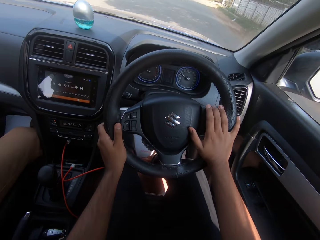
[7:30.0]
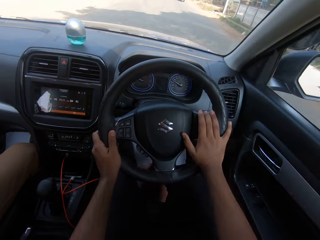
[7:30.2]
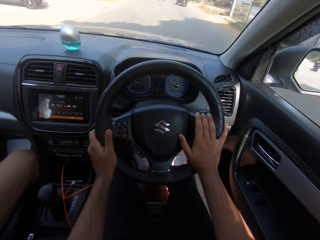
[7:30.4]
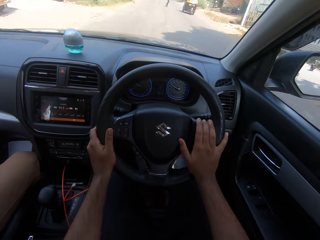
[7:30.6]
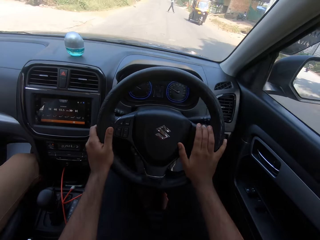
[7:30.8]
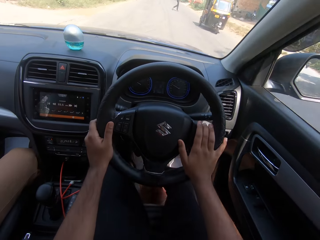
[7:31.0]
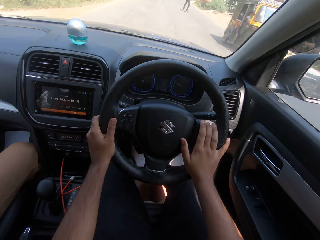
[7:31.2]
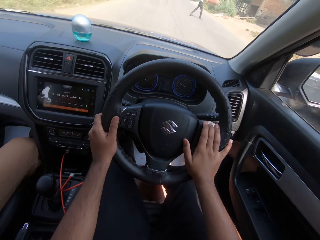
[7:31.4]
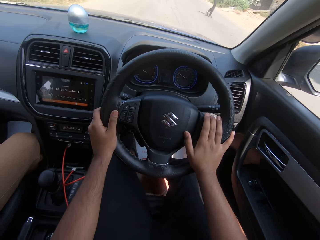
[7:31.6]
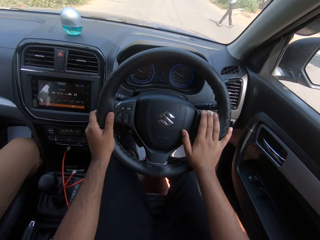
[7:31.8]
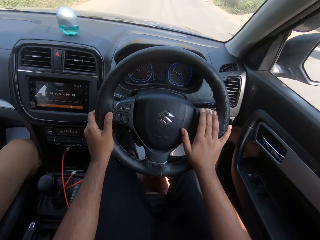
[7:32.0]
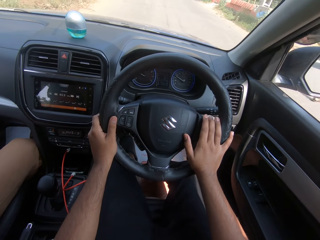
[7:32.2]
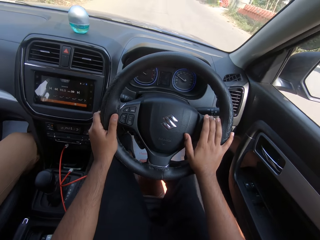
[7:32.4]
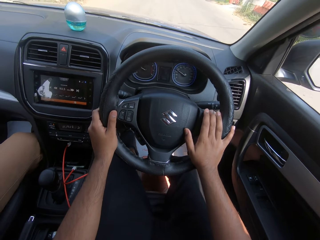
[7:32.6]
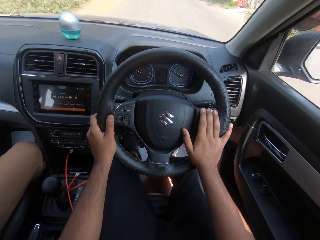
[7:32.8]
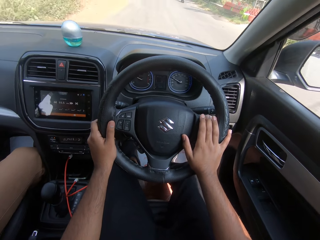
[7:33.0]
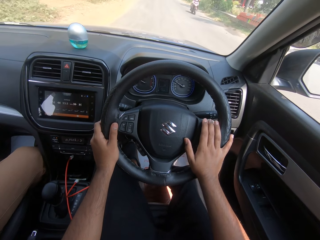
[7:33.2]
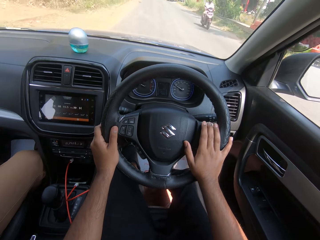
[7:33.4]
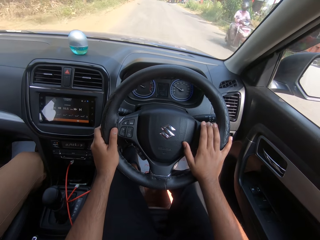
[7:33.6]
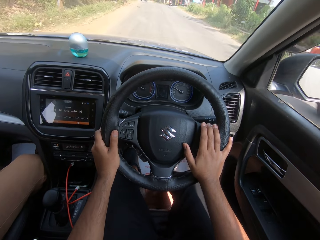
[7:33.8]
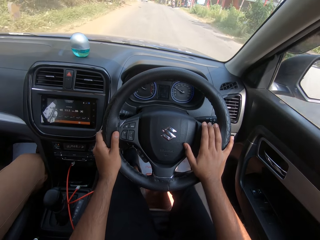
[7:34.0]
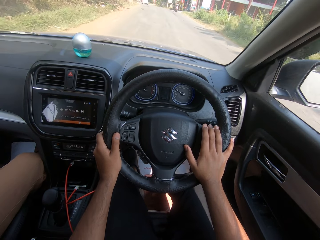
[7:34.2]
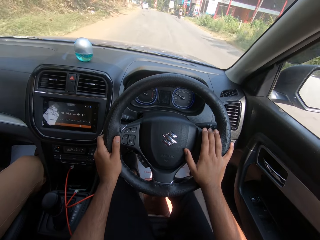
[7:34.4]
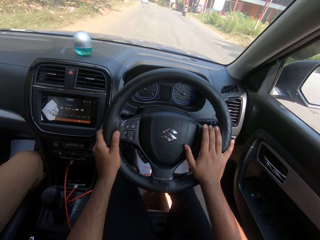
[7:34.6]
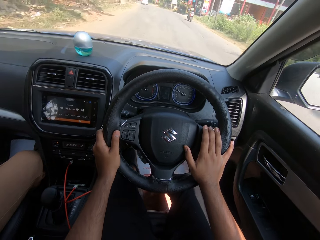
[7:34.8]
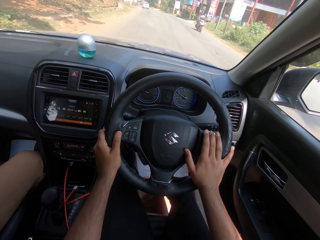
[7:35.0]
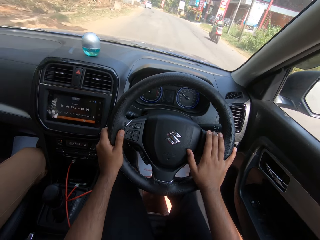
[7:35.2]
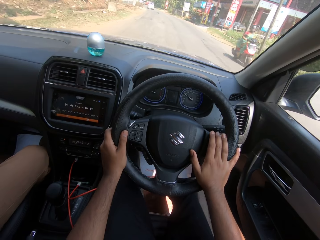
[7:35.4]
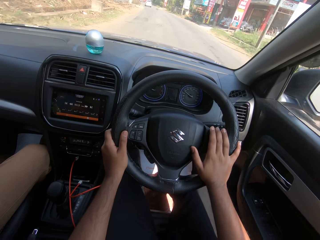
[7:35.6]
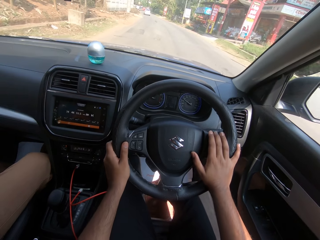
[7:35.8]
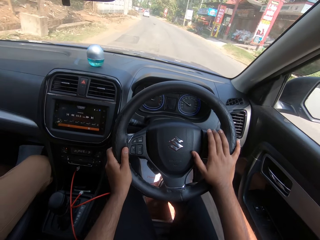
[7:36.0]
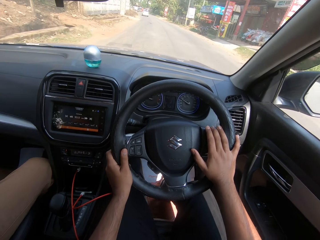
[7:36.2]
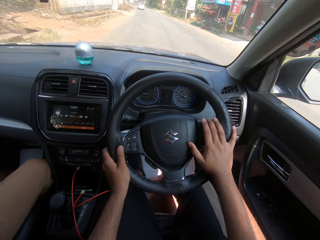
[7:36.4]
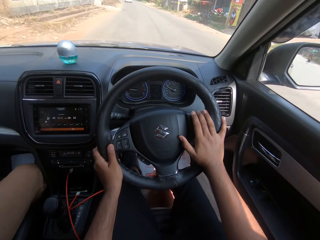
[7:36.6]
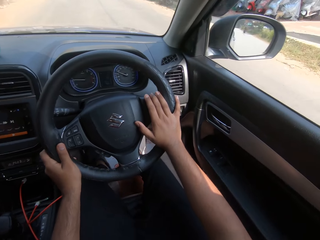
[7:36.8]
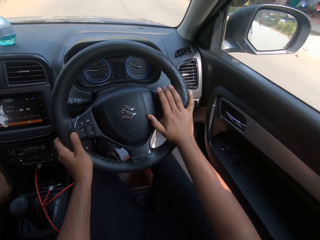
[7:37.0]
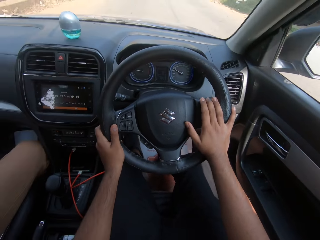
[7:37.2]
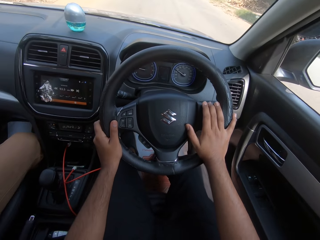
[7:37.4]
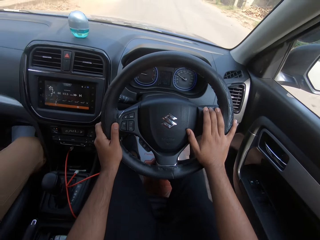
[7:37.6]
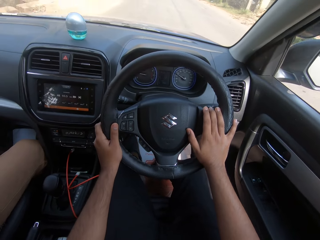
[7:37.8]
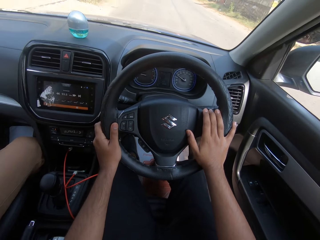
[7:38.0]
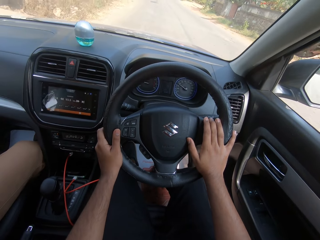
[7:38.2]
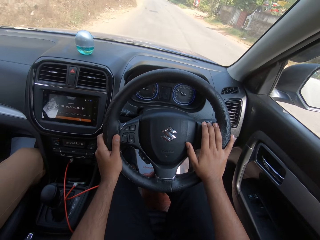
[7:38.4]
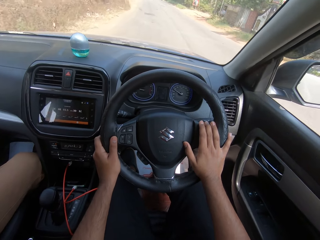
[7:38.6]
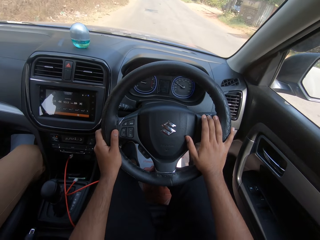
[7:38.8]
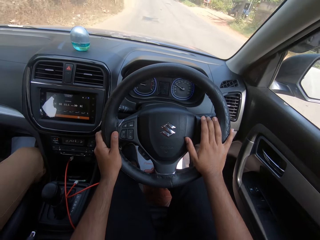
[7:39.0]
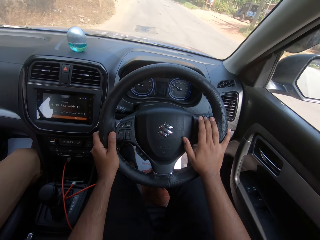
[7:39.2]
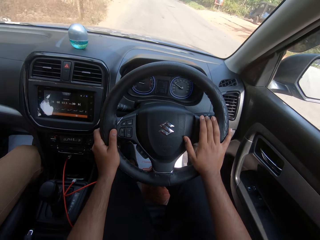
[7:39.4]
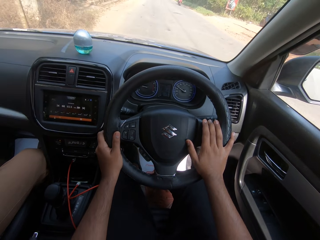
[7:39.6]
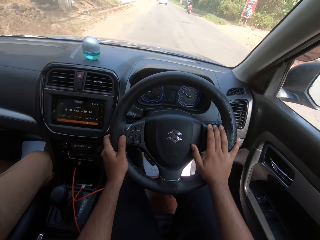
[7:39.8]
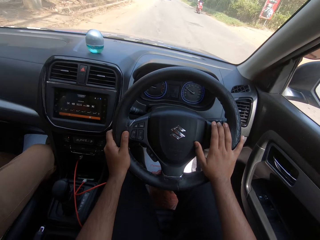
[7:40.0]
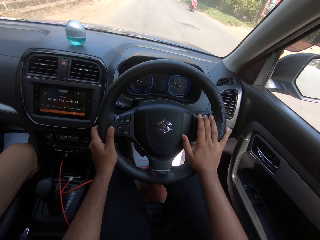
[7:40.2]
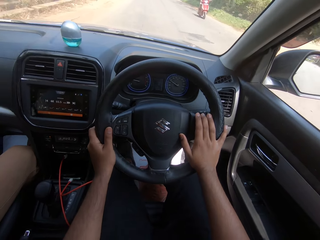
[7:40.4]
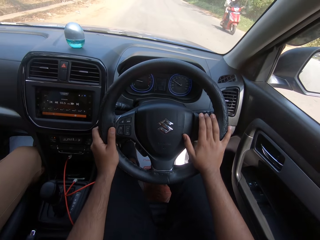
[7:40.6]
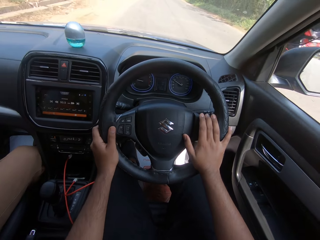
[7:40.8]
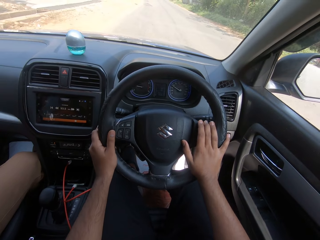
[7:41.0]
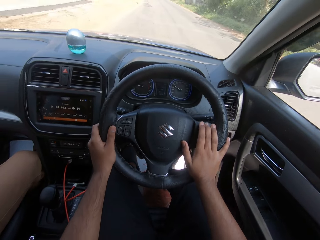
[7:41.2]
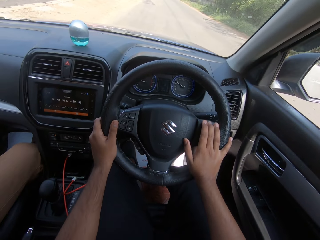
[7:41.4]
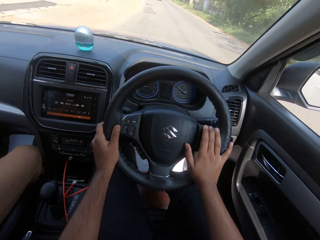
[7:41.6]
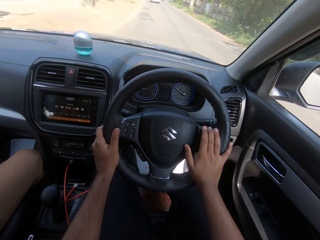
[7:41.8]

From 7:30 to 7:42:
A tricycle drives past the camera wearer. The camera wearer drives past a man. A bike drives past the camera wearer.

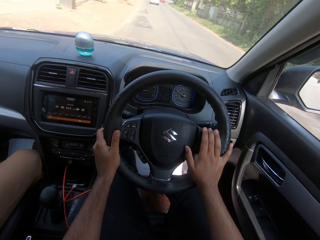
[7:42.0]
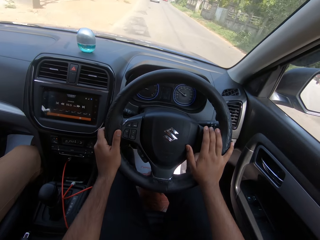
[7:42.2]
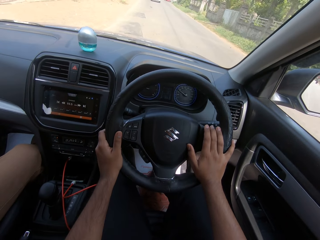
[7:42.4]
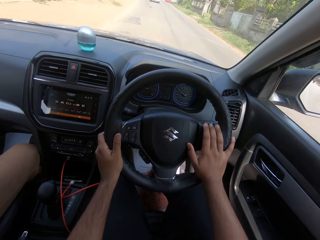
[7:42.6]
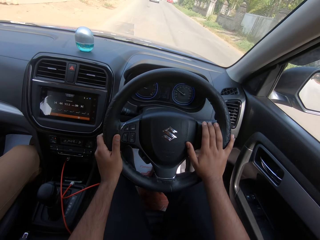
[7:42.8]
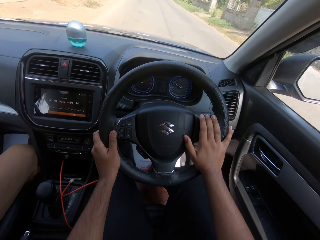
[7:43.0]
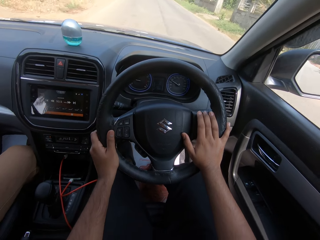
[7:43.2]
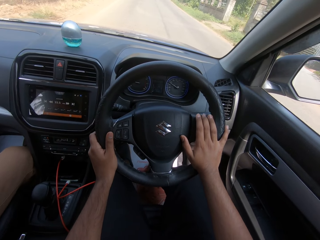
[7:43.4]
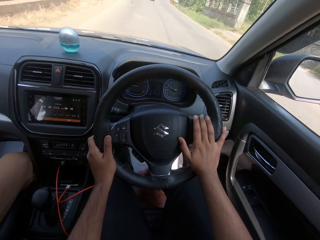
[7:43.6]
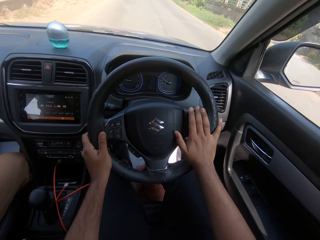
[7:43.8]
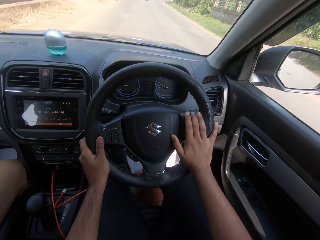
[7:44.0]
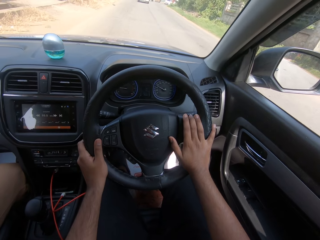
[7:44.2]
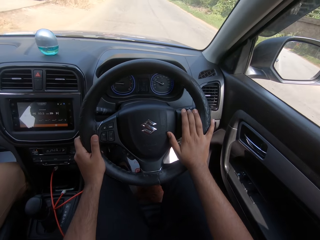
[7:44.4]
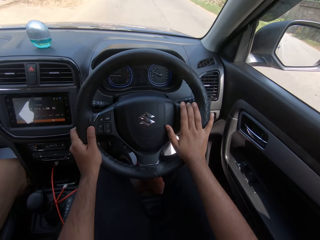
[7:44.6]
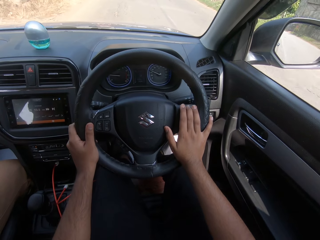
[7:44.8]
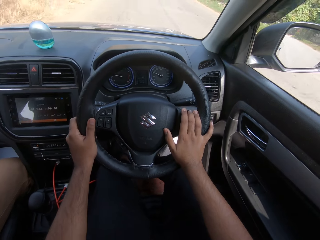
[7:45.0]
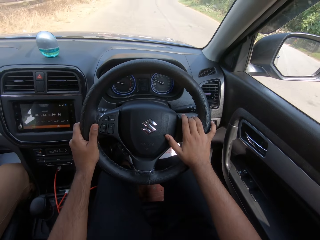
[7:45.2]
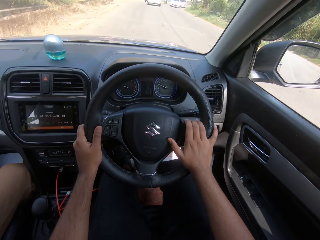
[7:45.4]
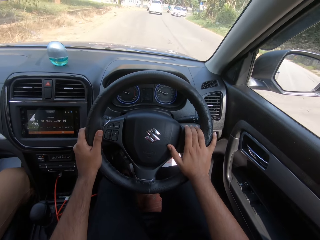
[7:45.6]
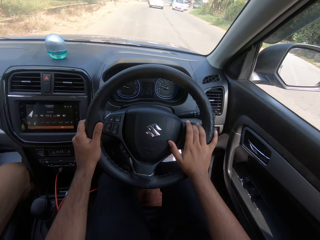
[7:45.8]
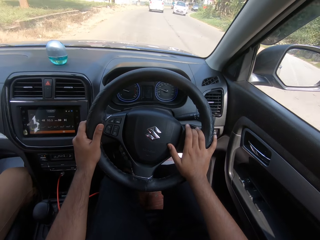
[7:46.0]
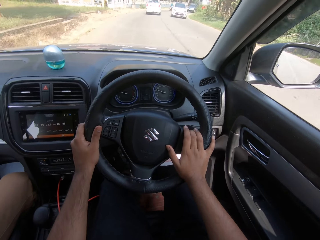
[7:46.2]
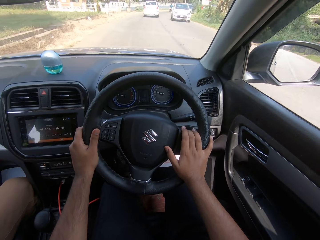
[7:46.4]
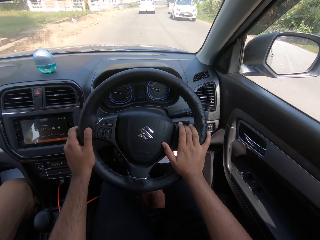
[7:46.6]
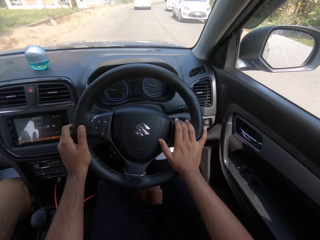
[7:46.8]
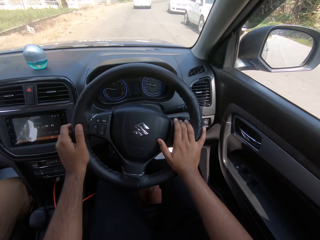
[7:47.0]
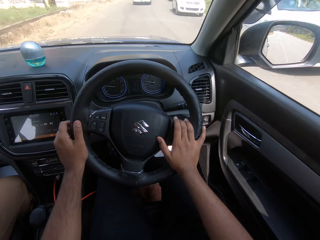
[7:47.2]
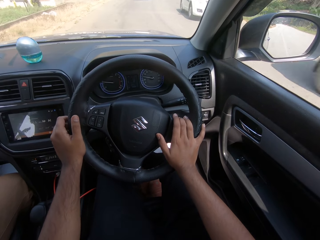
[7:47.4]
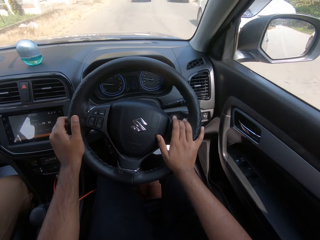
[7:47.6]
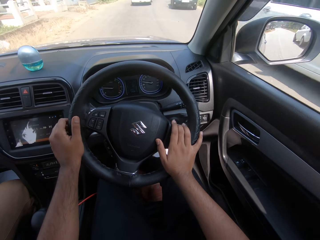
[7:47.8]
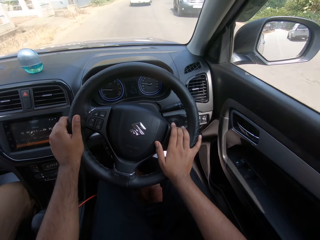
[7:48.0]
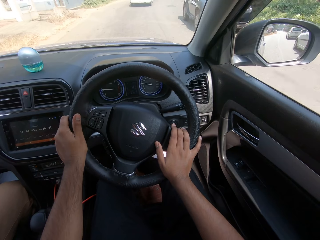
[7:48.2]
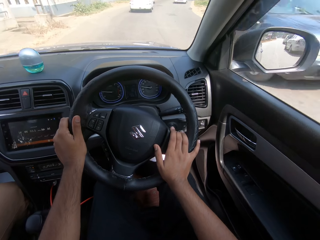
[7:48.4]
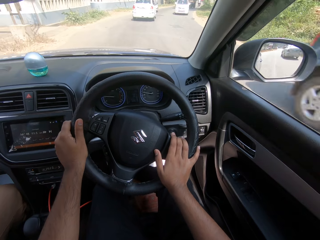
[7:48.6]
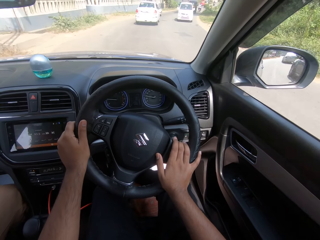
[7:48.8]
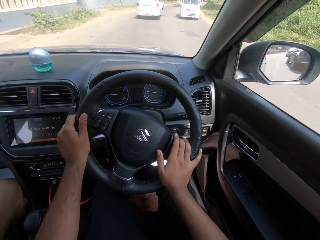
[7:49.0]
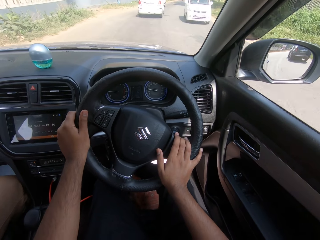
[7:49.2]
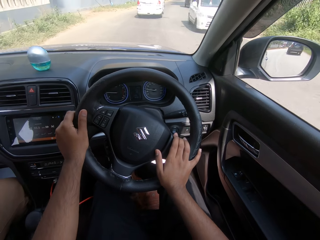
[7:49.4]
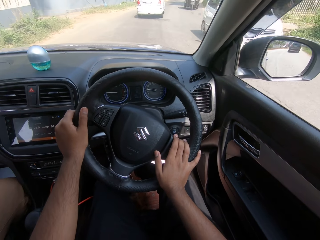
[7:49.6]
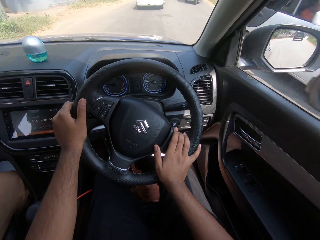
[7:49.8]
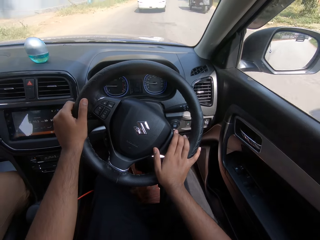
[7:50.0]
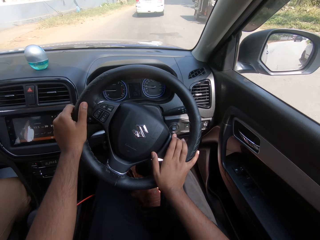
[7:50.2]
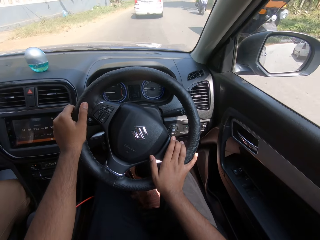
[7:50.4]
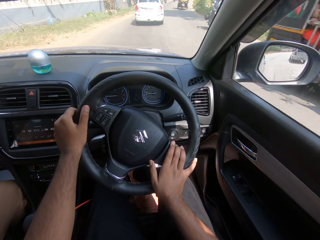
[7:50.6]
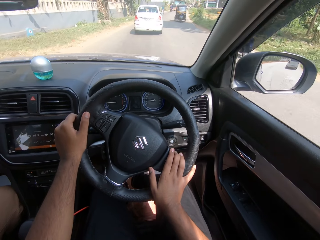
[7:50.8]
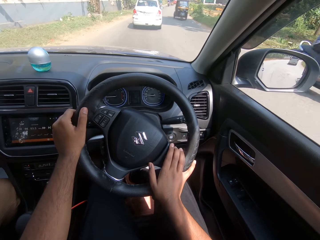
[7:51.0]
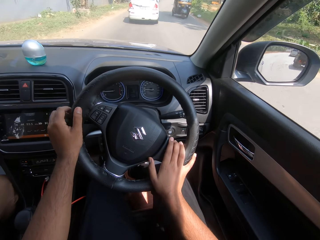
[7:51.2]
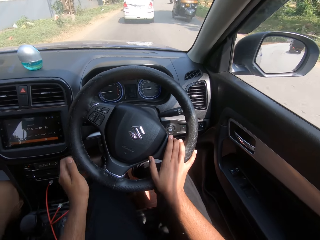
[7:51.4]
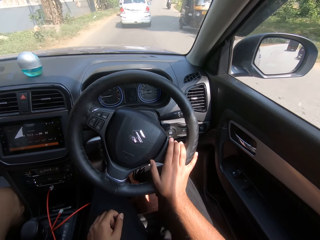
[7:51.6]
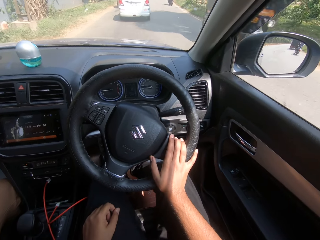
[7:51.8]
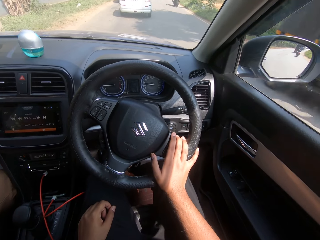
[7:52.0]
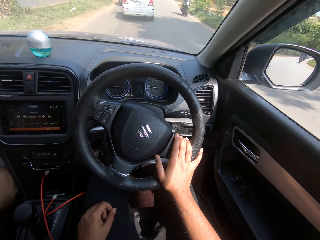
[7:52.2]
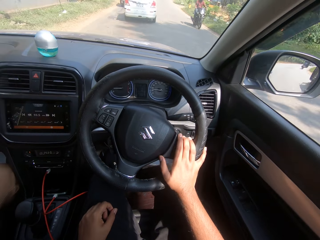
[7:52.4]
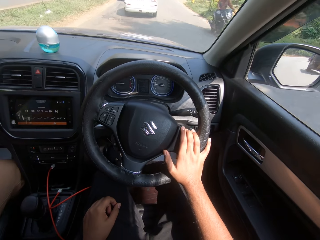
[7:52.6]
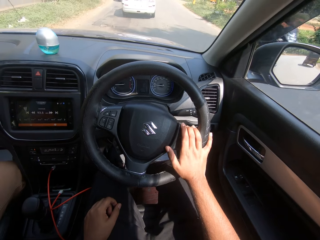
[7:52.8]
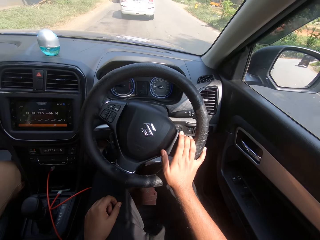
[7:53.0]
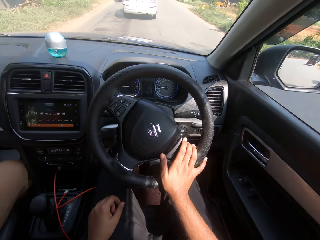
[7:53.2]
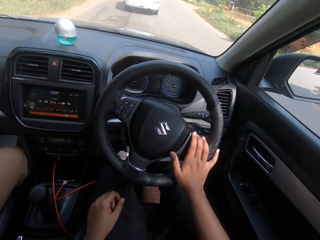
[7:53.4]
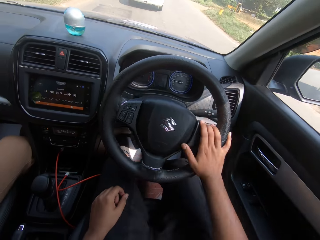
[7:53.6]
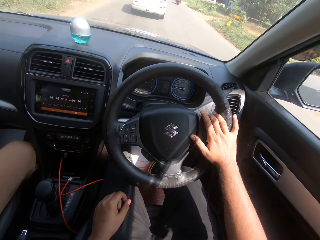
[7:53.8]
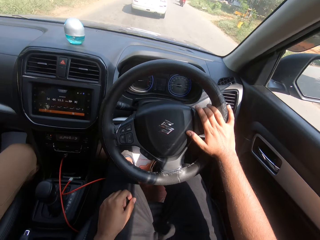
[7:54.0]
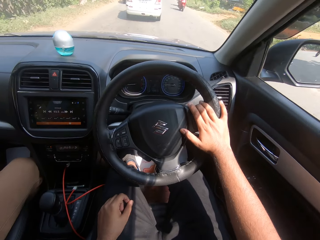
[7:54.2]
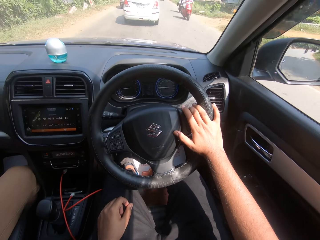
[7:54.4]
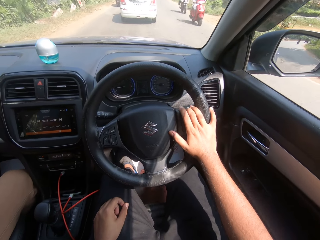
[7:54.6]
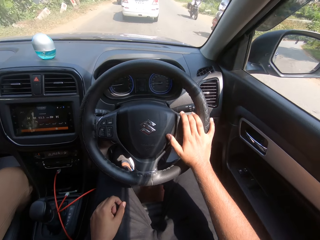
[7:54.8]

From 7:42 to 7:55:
A white car drives past the camera wearer. A car drives past the camera wearer. A white car drives past the camera wearer. A tricycle drives past the camera wearer. A bike drives past the camera wearer. The camera wearer drives the car with his right hand. A tricycle drives past the camera wearer. A bike drives past the camera wearer.
